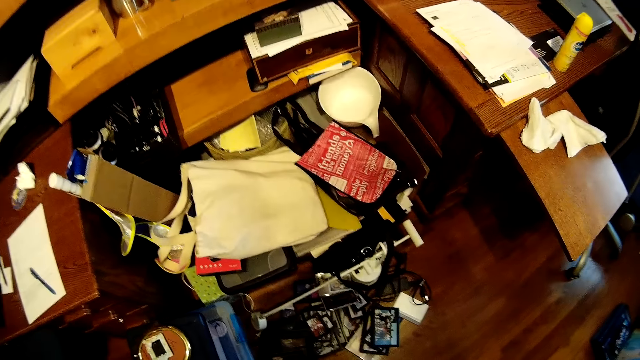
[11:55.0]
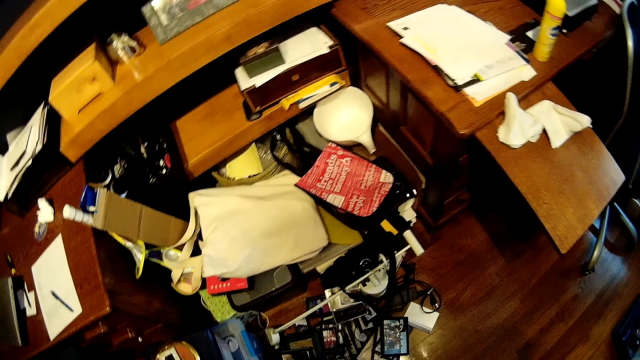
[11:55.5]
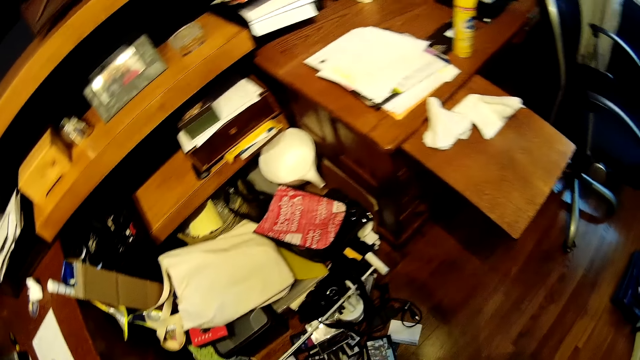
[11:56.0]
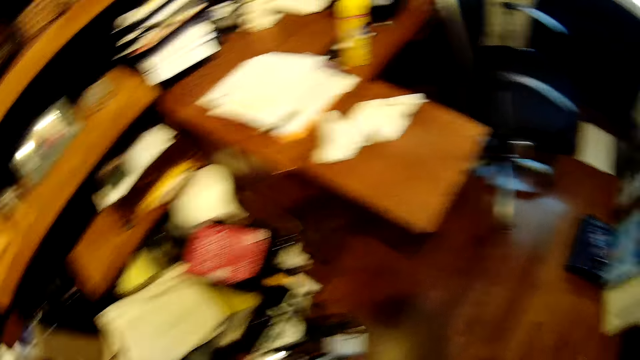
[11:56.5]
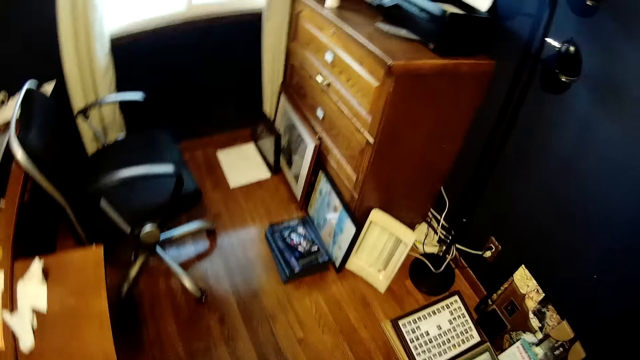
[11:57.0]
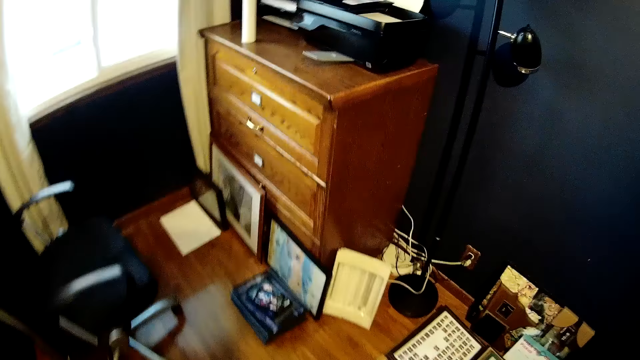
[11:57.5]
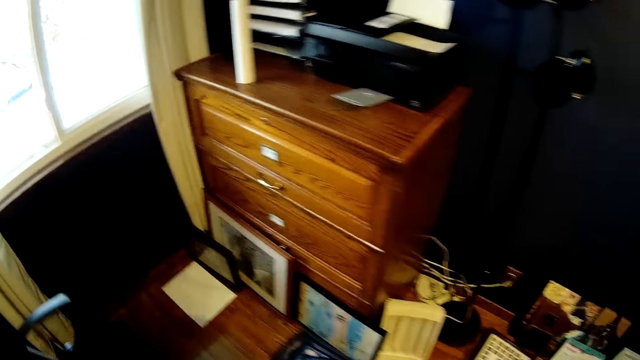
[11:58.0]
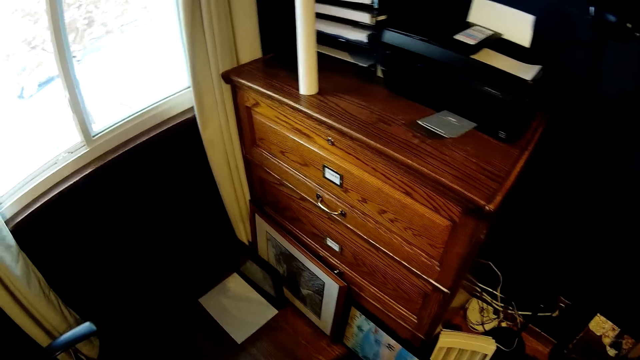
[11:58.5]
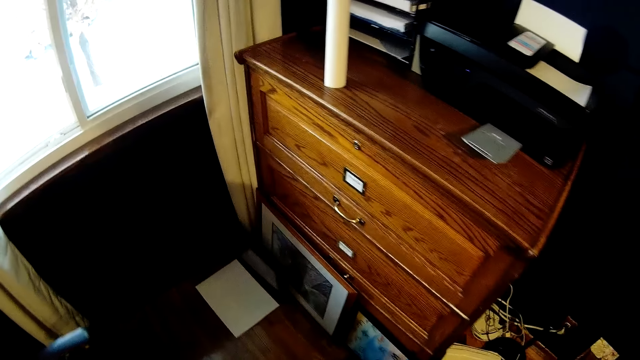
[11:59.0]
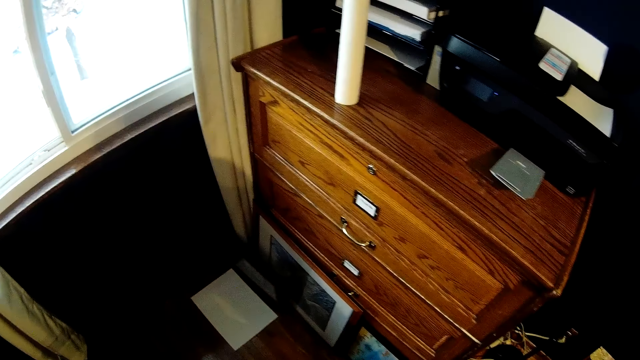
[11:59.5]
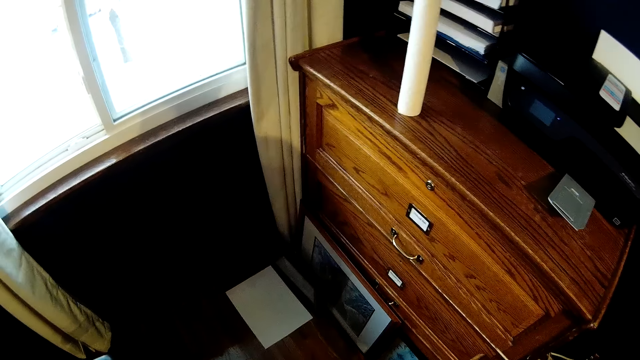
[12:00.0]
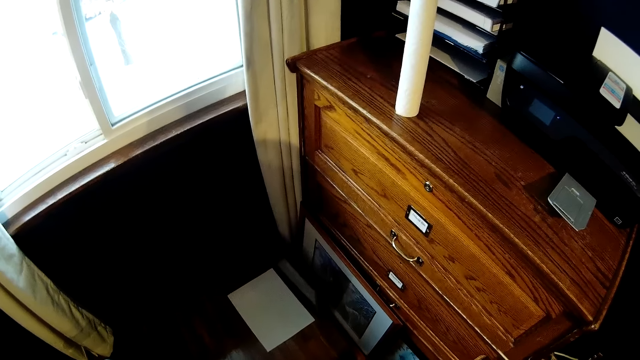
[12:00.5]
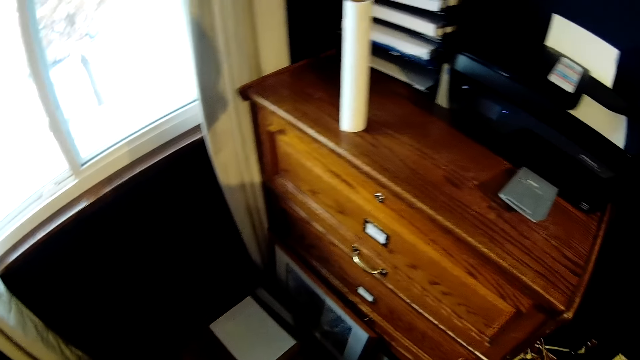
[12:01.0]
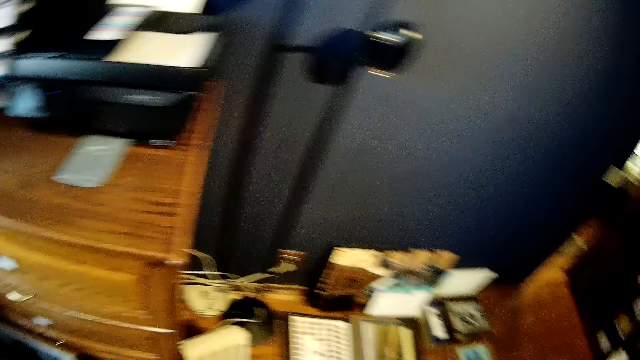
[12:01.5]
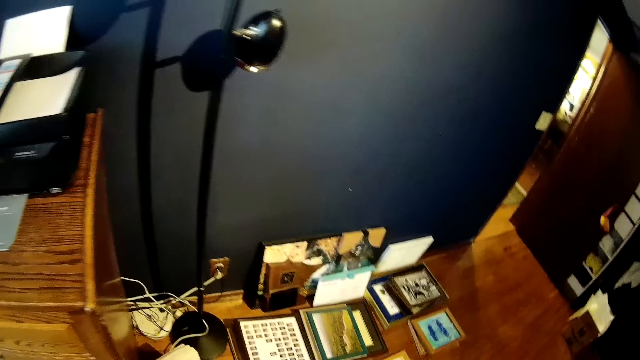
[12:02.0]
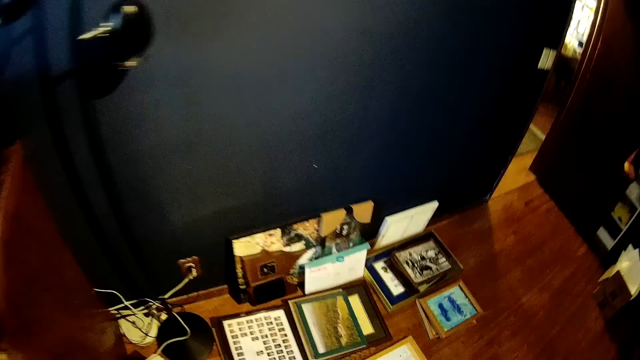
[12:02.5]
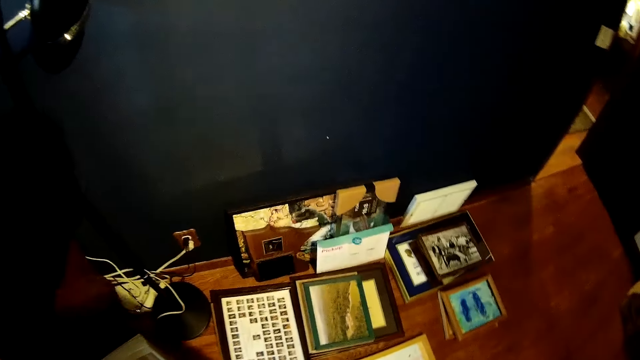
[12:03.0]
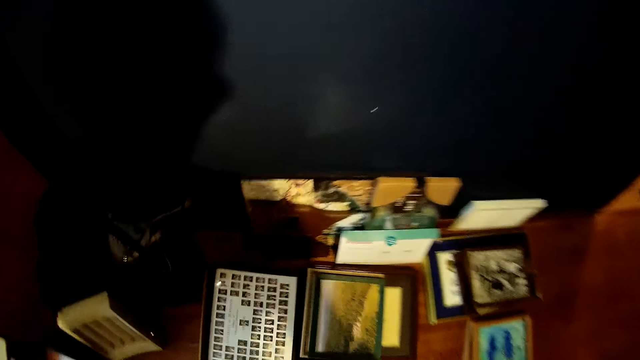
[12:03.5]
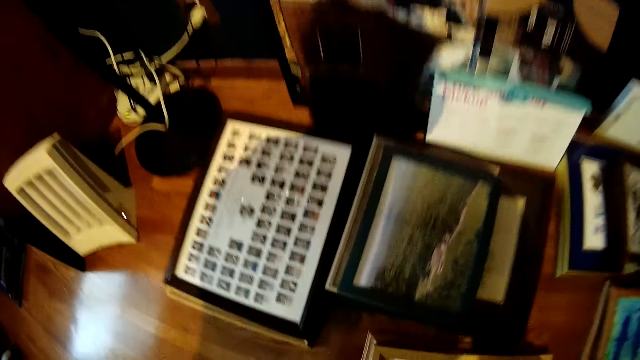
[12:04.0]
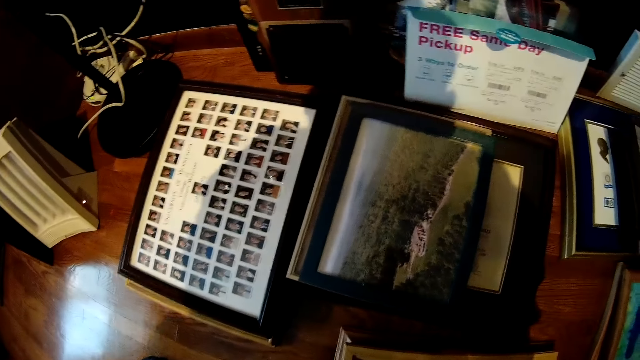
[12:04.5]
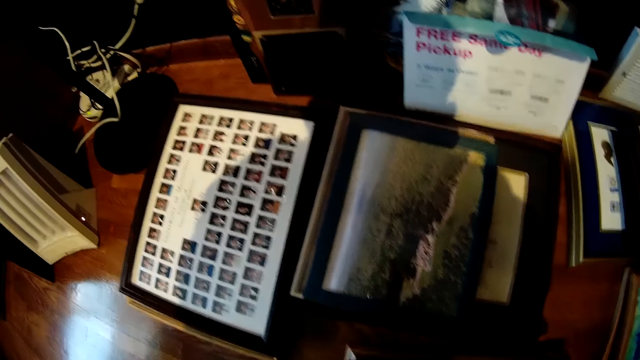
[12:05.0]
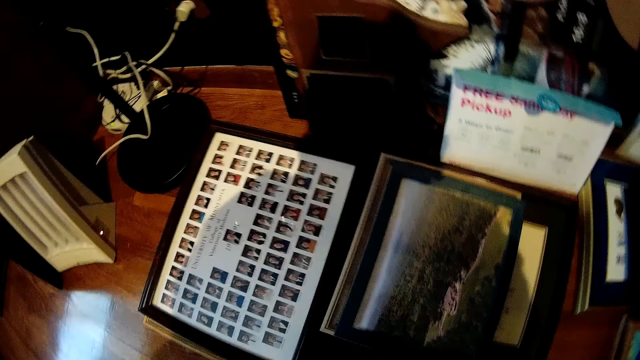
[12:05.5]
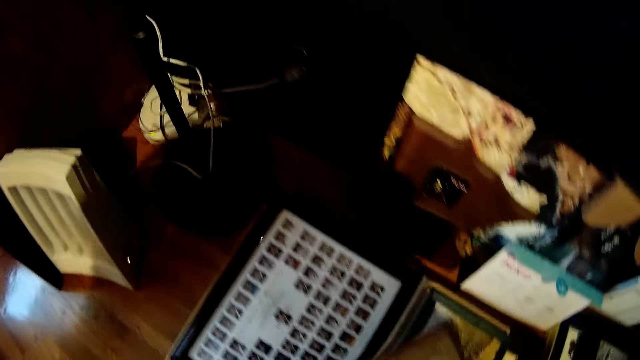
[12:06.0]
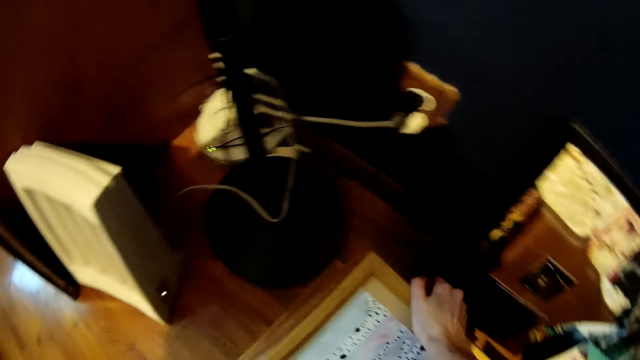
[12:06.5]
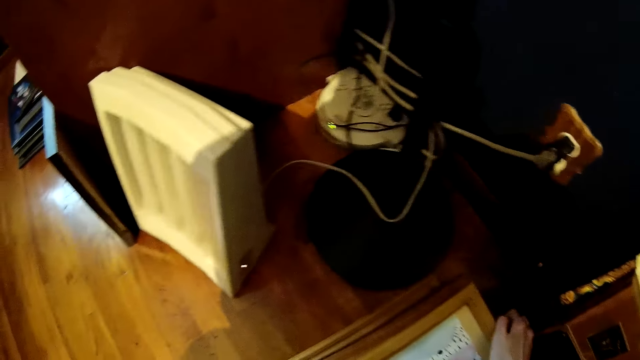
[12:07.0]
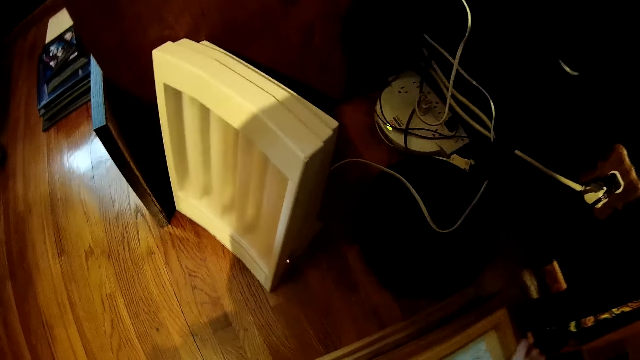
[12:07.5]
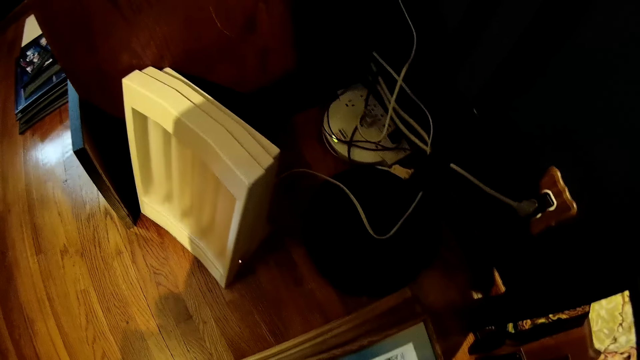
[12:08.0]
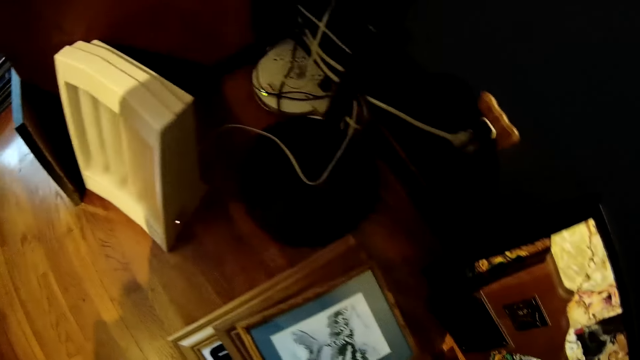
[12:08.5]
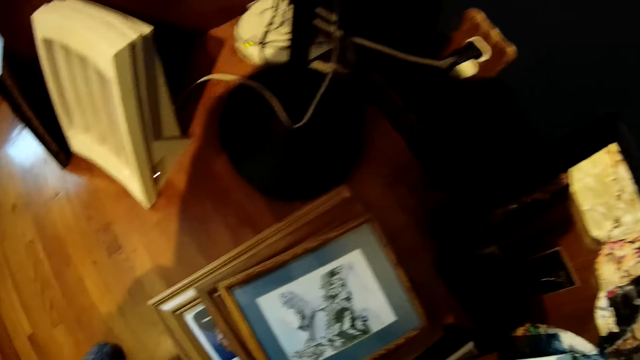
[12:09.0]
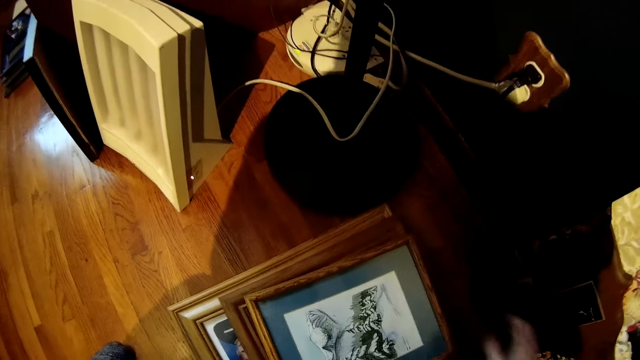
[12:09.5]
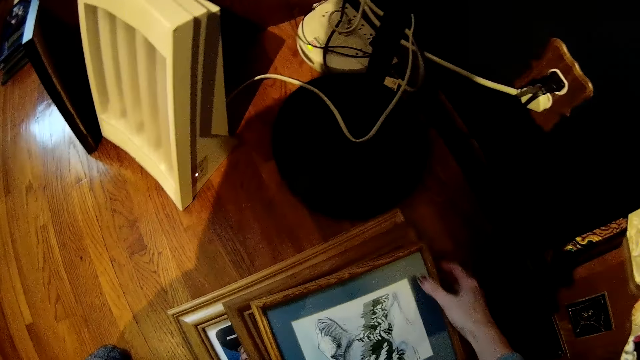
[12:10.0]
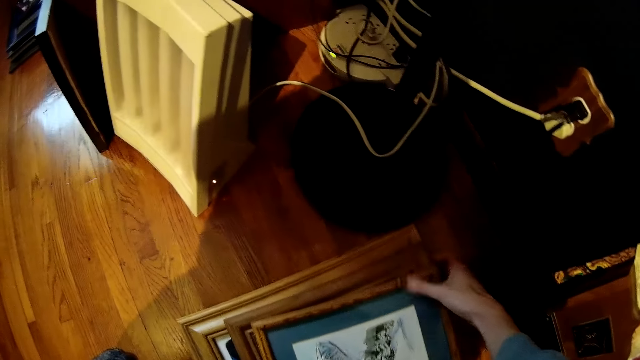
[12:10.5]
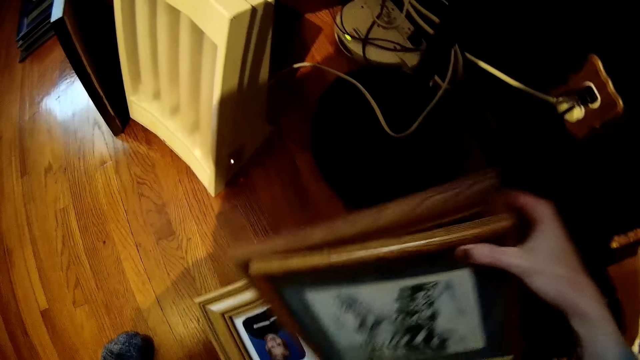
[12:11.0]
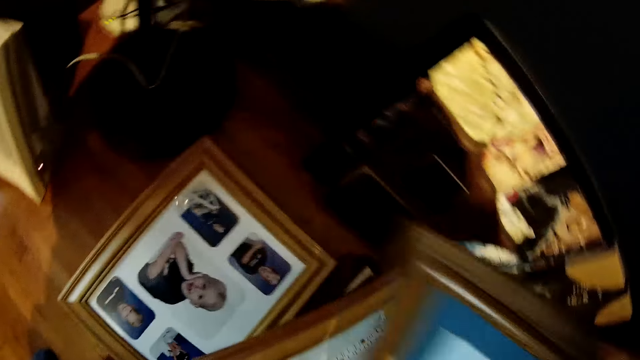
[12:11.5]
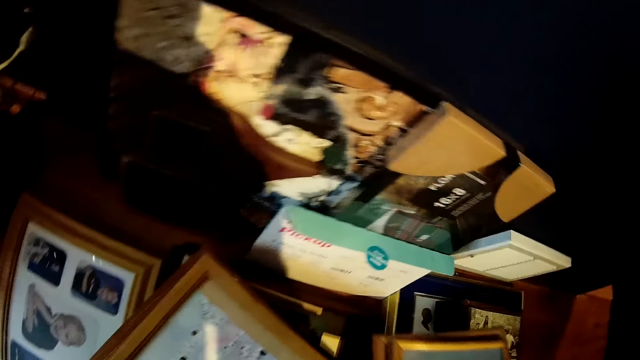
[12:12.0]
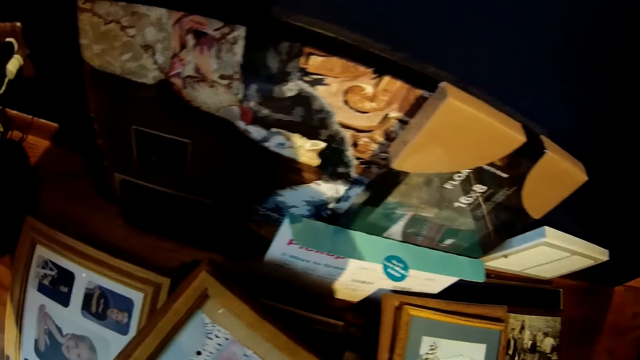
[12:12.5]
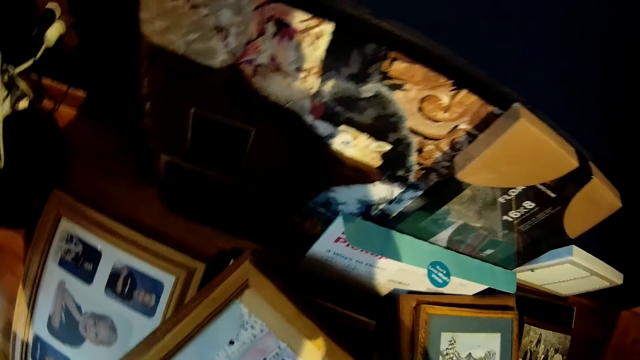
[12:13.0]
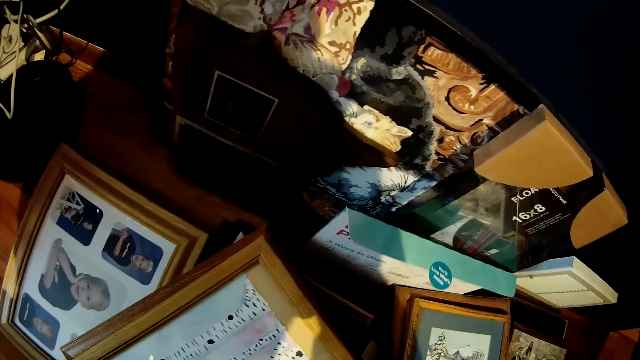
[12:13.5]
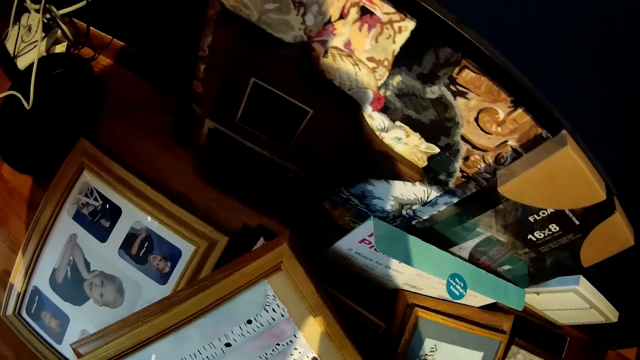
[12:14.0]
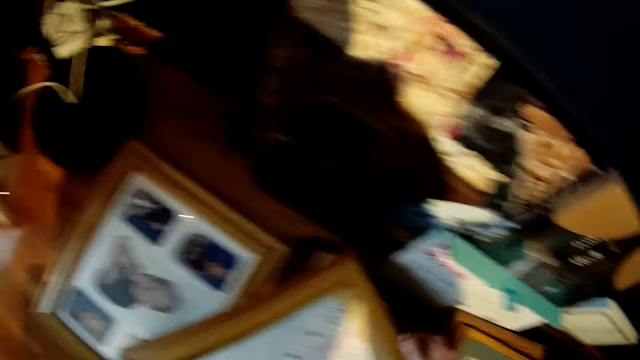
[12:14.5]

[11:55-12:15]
The camera wearer picks up a picture frame on the floor. He places the picture frame on another frame on the floor. He holds the picture frame. He arranges the picture frames on the floor. He holds the picture frame with his right hand. He picks up the picture frame.
